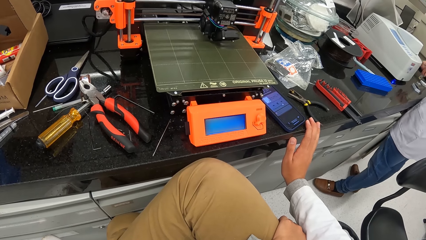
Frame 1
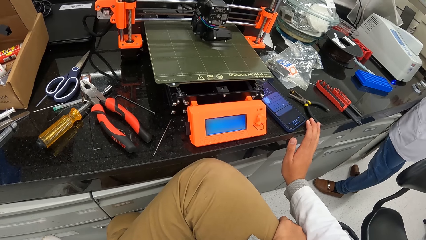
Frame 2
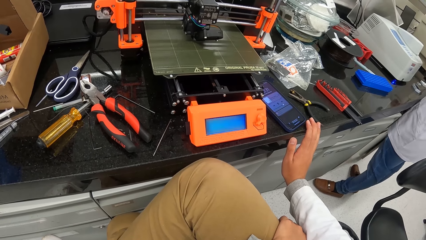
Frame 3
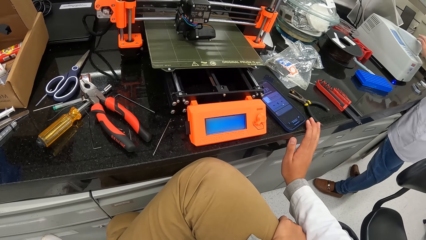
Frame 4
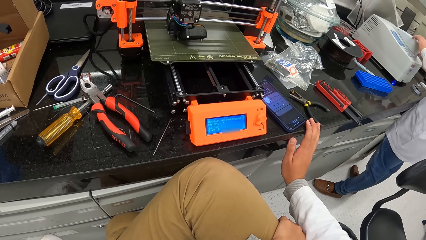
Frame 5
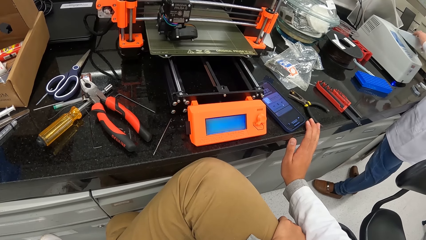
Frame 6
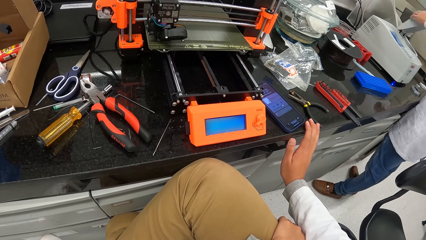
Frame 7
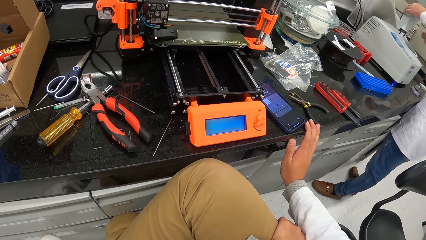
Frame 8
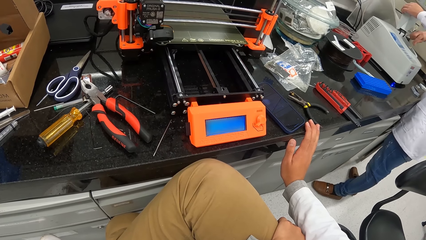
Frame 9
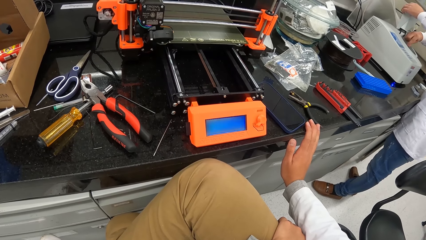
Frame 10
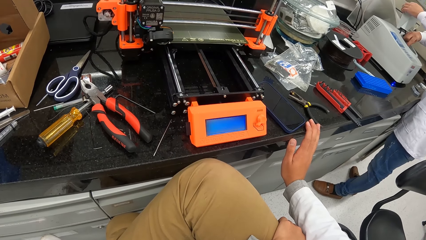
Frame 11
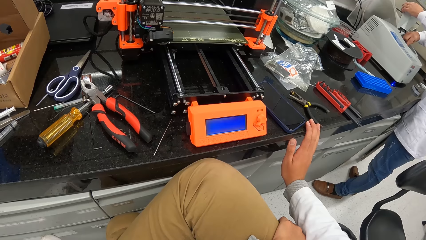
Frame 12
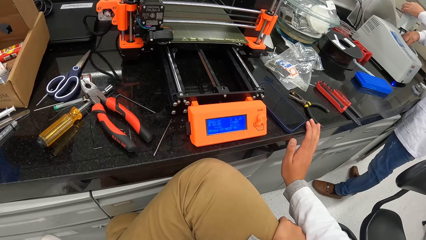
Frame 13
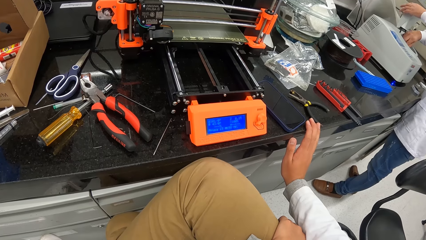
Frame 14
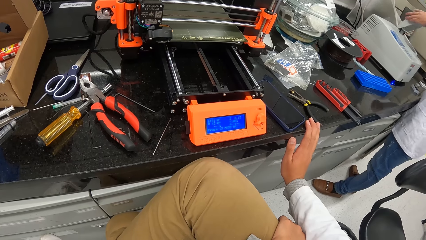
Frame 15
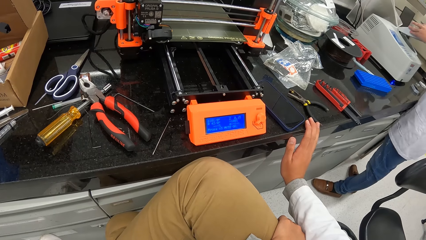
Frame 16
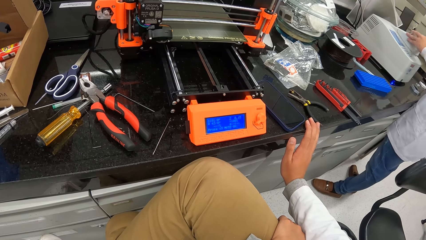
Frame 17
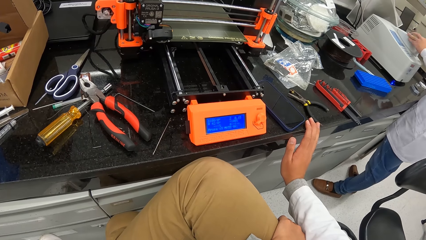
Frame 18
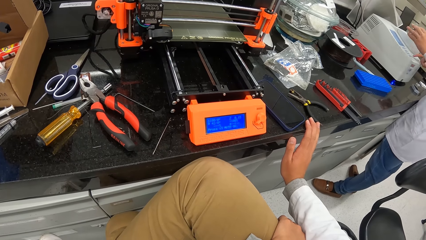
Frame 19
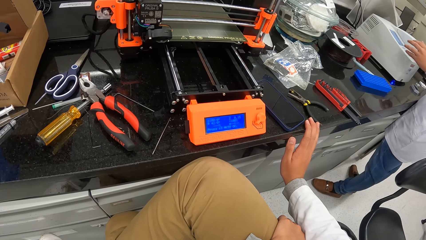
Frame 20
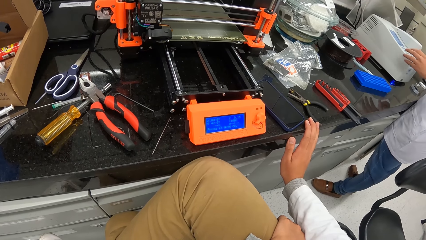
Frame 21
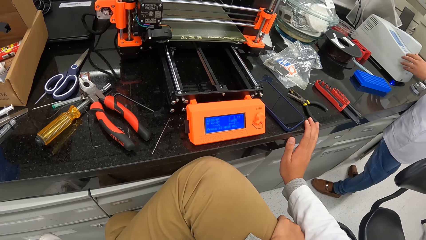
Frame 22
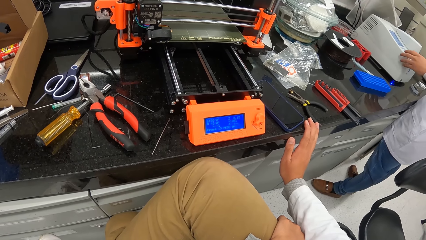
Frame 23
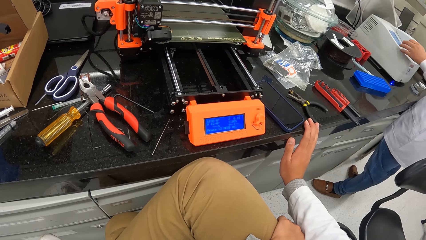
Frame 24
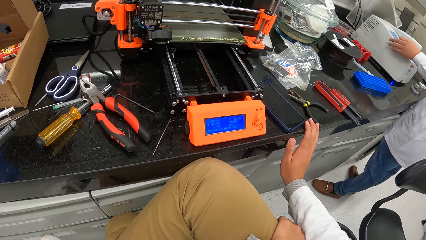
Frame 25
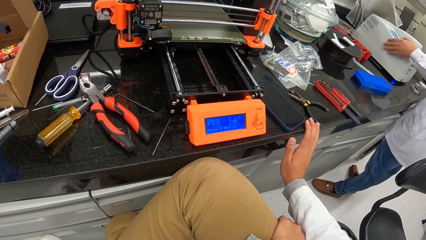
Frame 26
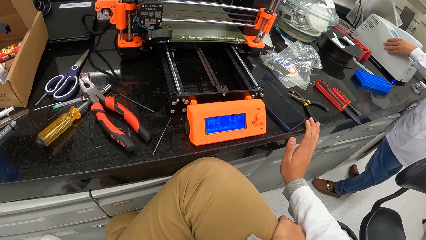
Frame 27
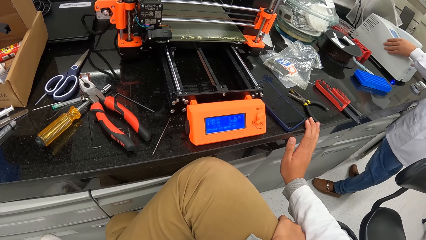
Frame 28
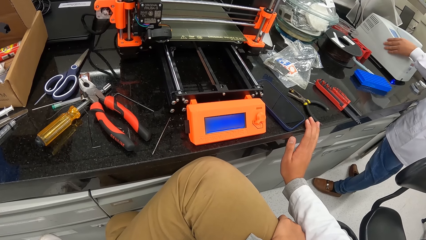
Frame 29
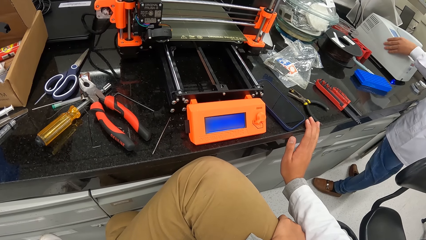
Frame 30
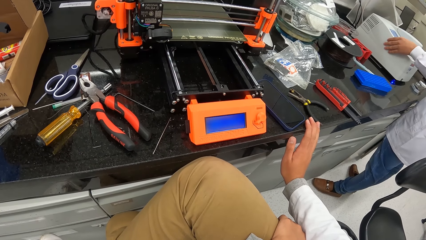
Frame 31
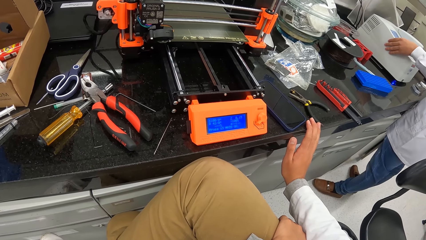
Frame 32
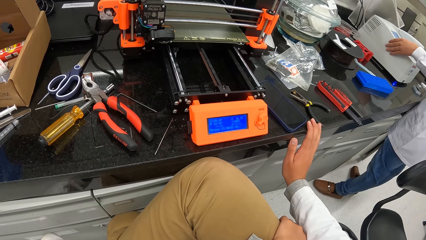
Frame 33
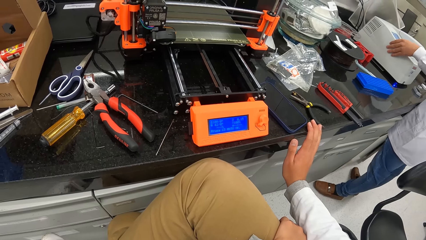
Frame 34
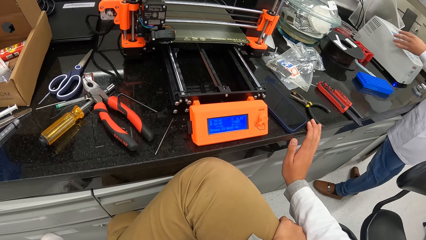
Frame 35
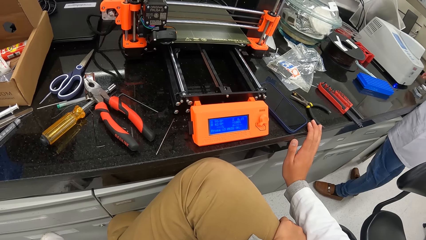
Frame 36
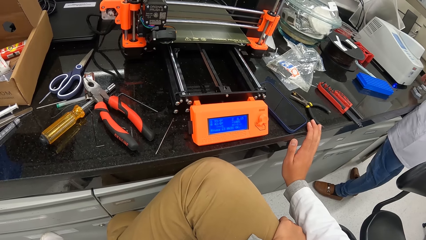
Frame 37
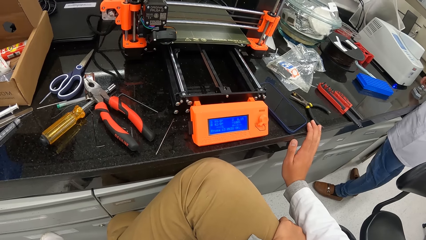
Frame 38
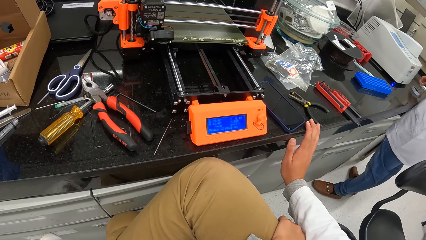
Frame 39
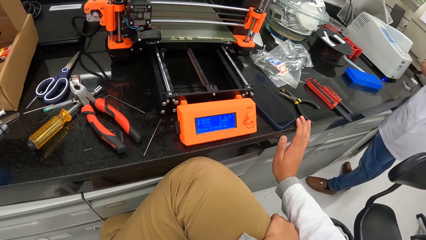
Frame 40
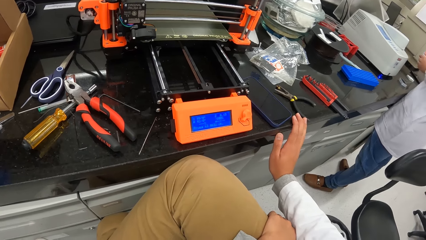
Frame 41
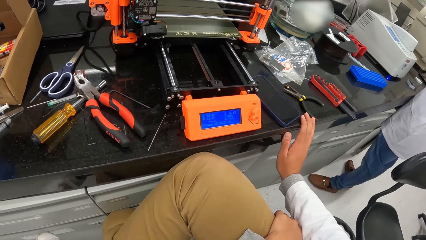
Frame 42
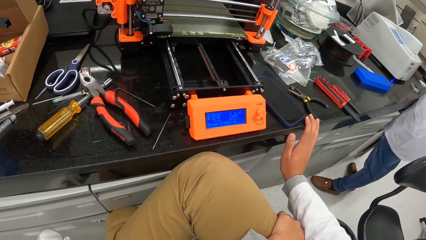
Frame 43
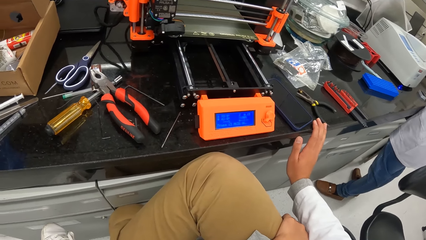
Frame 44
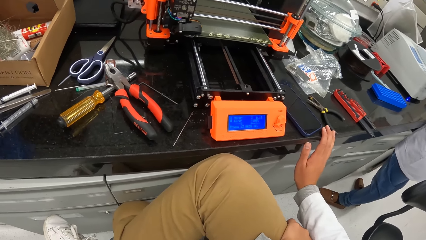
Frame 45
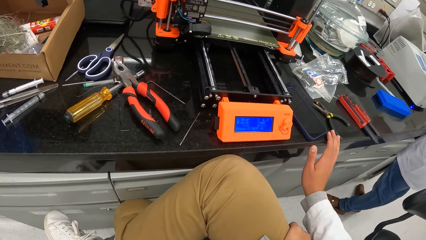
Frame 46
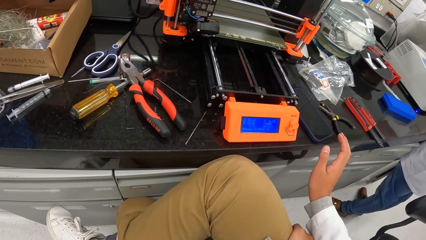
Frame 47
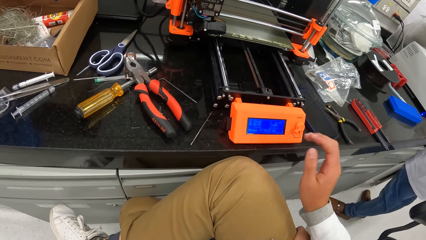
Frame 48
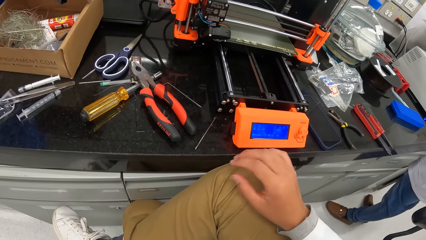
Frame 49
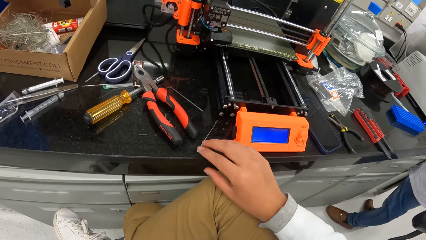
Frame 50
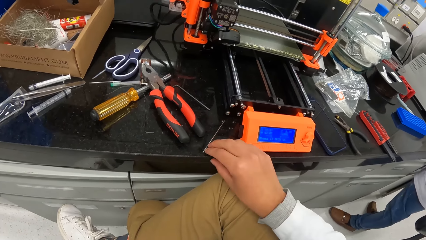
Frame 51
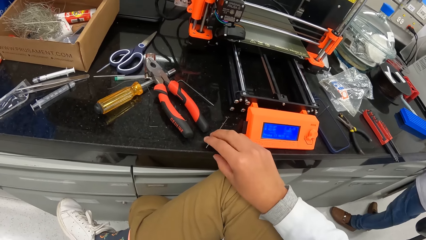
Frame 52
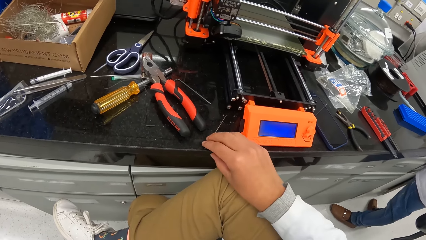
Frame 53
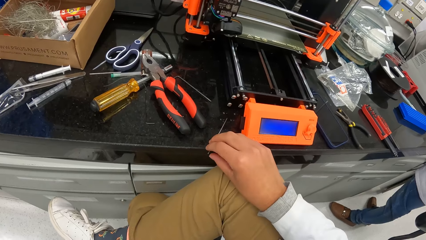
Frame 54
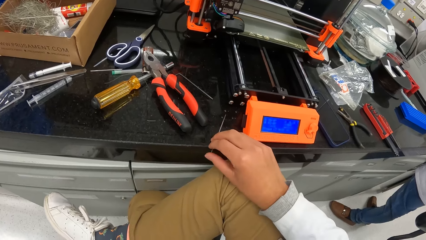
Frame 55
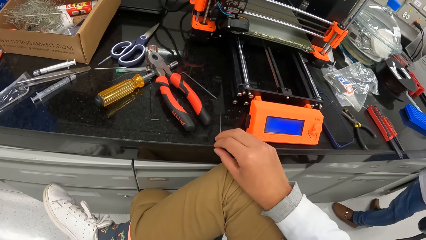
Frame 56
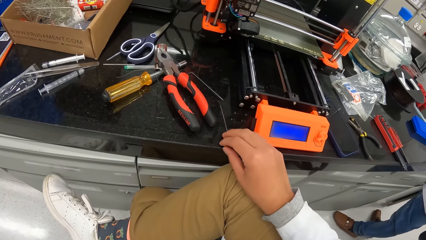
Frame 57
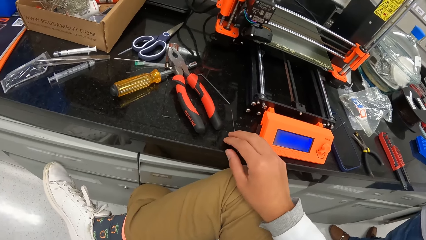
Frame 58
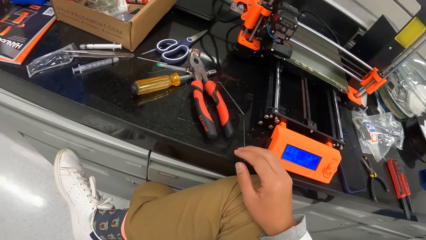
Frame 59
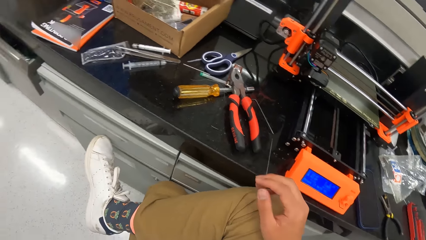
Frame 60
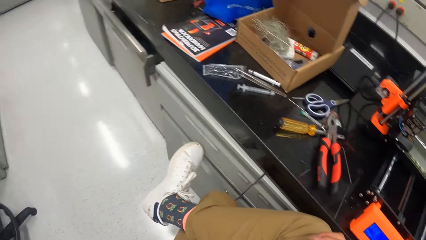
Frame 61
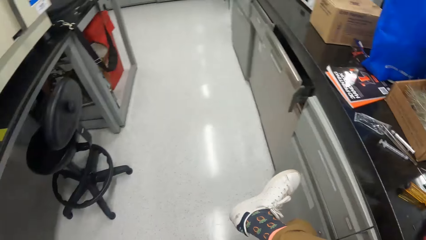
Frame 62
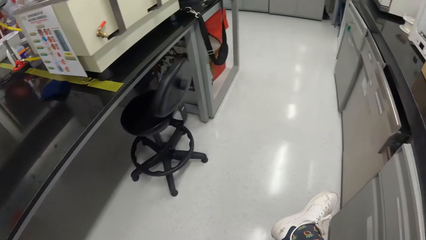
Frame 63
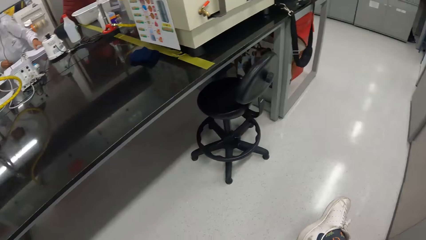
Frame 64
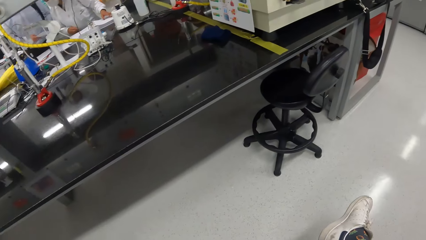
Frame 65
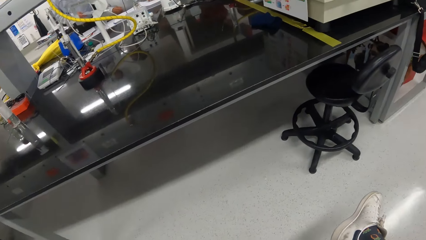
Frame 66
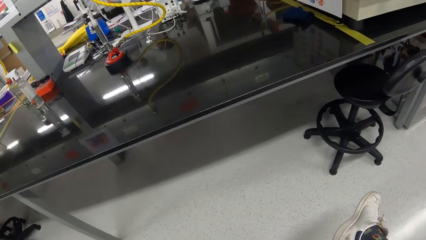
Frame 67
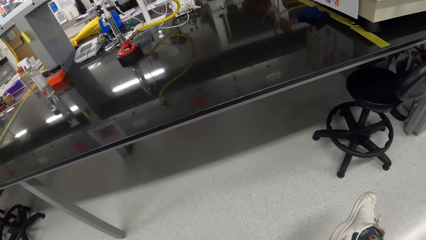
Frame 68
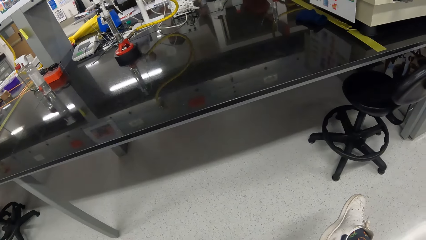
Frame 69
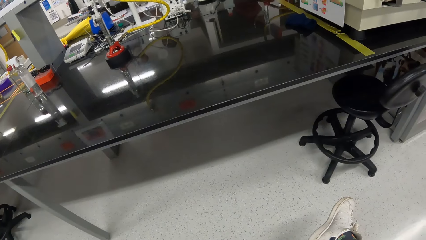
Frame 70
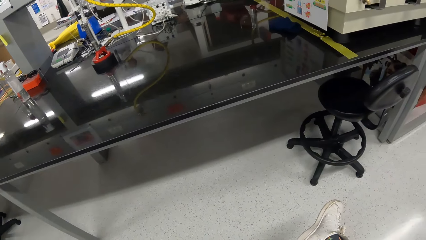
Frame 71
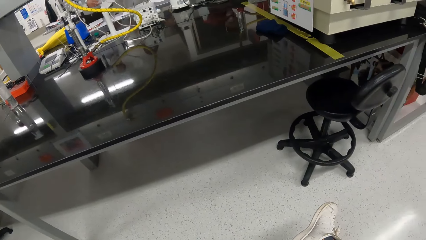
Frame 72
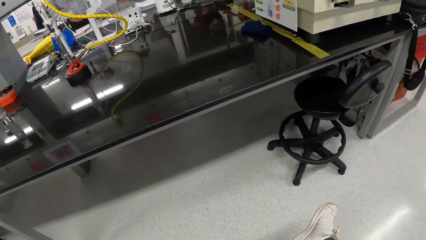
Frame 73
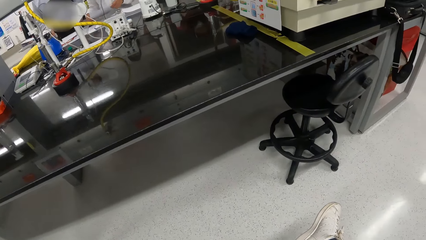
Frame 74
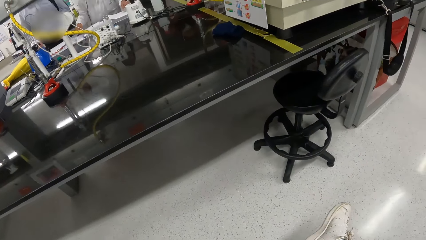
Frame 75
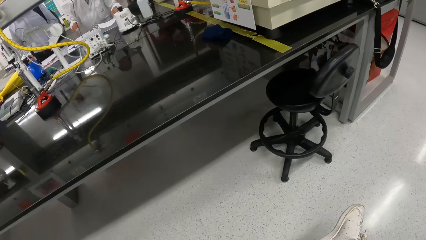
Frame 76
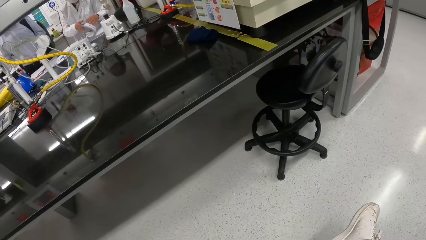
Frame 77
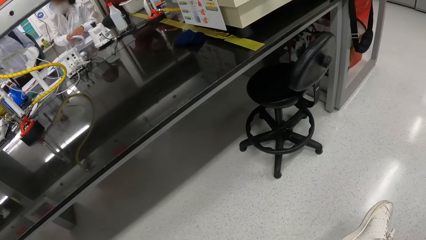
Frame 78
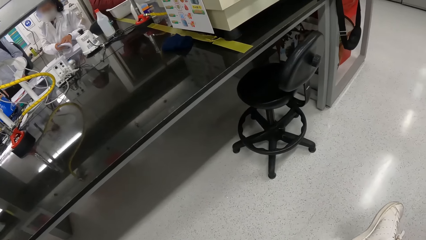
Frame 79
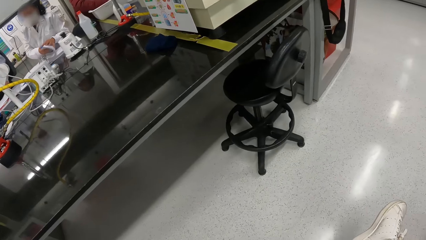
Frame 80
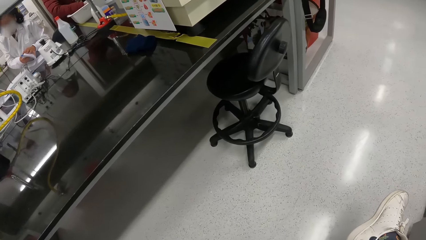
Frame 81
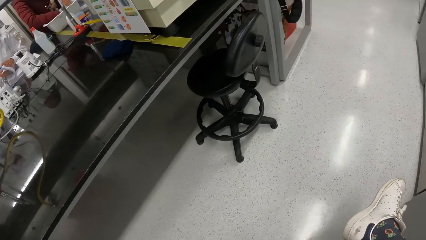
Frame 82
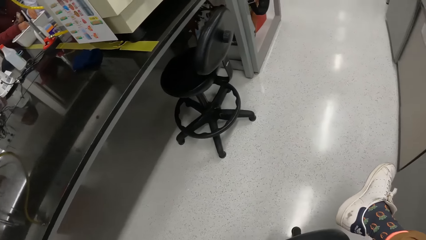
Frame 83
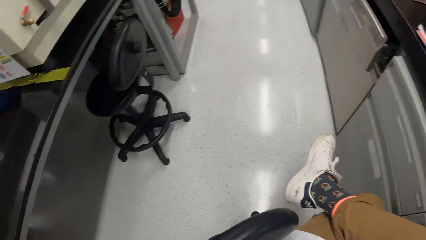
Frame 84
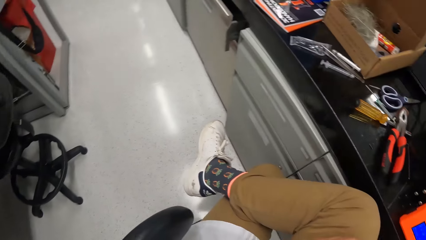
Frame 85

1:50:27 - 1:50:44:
The man opens the chemical analyzer with his left hand. The man places a sample tube in the chemical analyzer with his right hand. The man closes the chemical analyzer with his left hand. The man operates the chemical analyzer with his hands. The man picks up a sample tube on the cabinet top with his right hand. The camera wearer moves a stripped wire on the cabinet top with his right hand. He takes the wire. He turns around.
